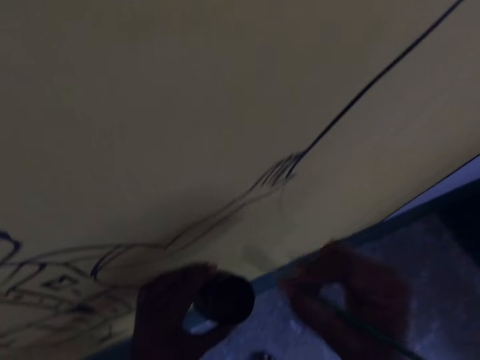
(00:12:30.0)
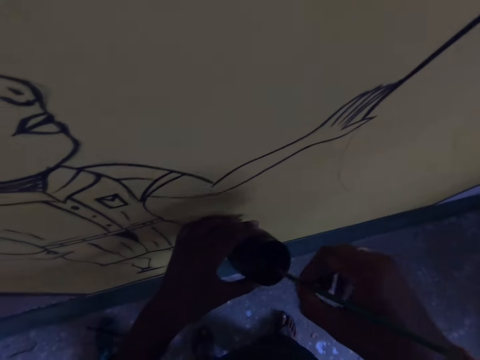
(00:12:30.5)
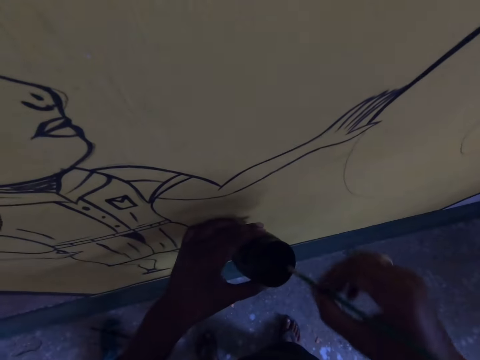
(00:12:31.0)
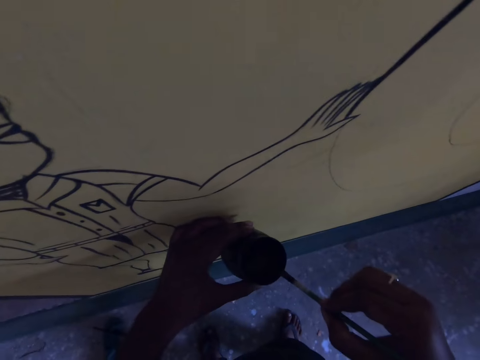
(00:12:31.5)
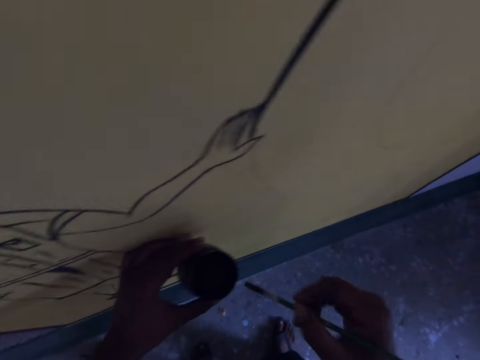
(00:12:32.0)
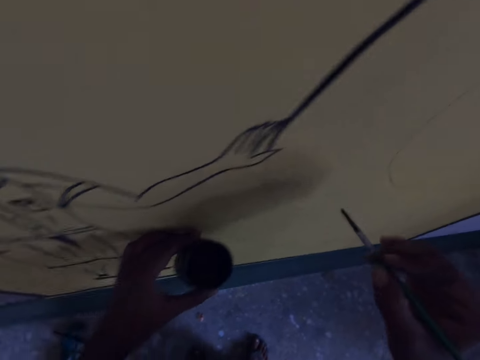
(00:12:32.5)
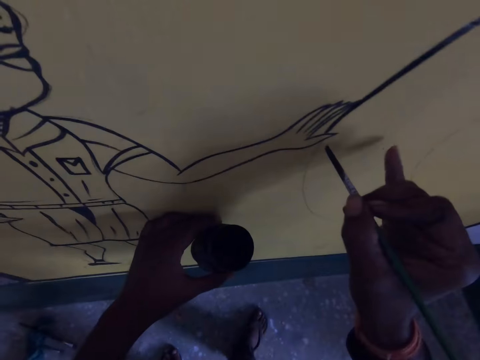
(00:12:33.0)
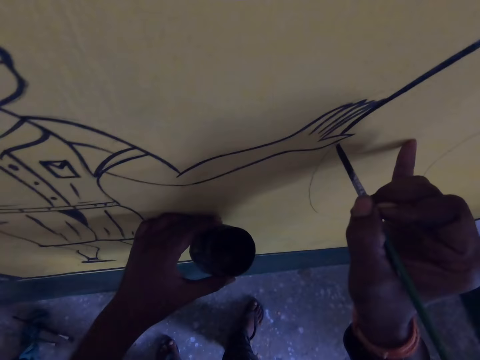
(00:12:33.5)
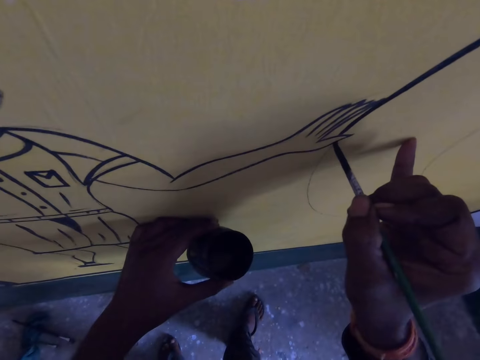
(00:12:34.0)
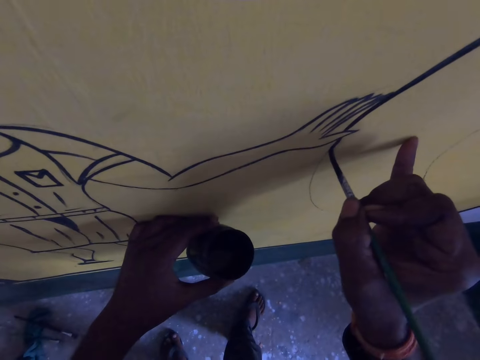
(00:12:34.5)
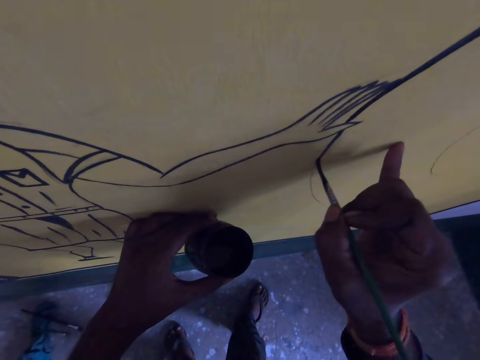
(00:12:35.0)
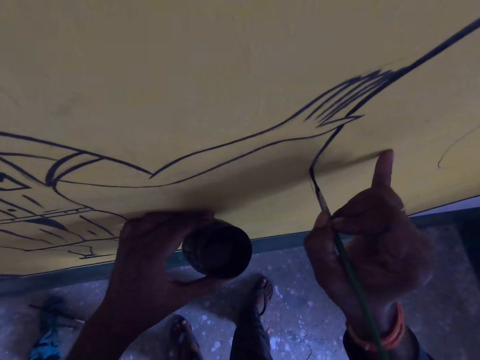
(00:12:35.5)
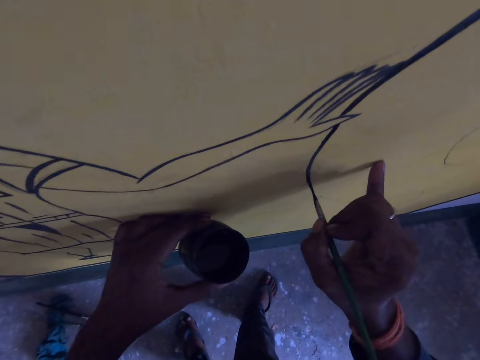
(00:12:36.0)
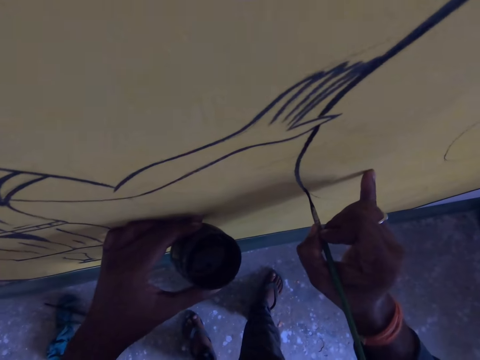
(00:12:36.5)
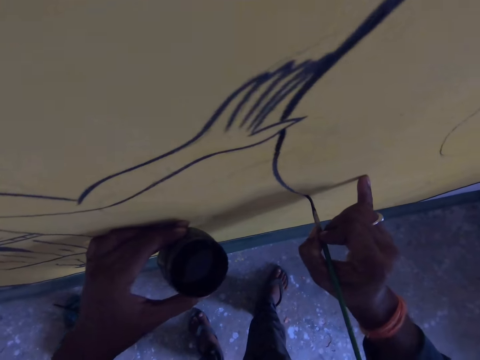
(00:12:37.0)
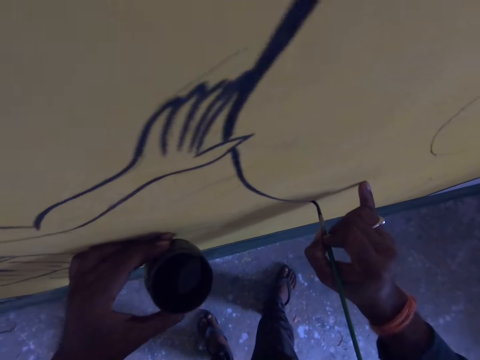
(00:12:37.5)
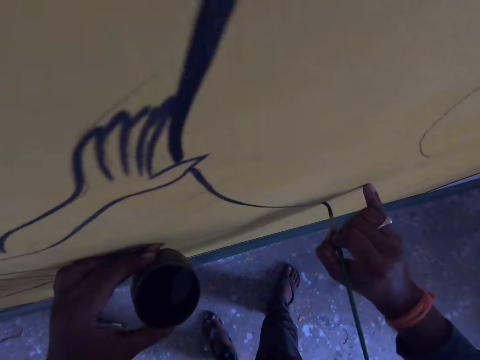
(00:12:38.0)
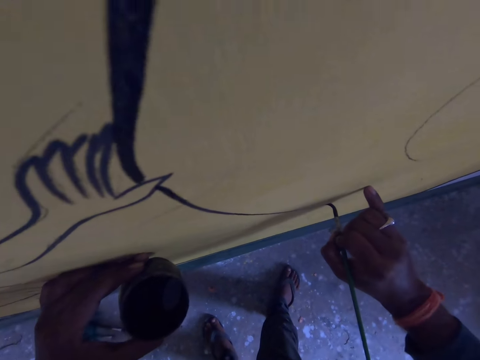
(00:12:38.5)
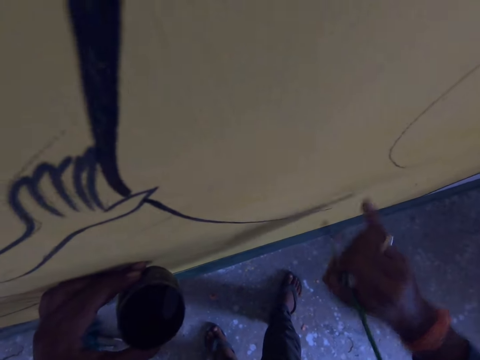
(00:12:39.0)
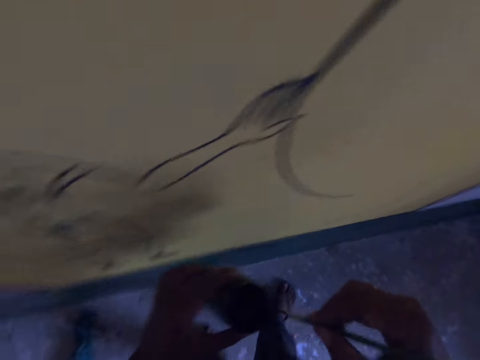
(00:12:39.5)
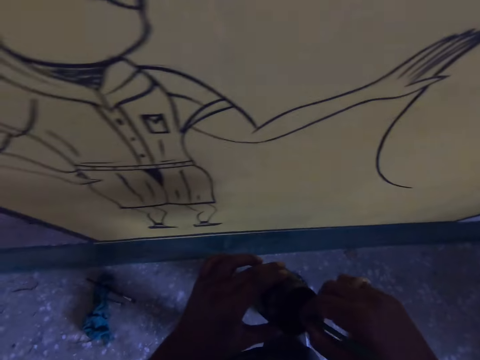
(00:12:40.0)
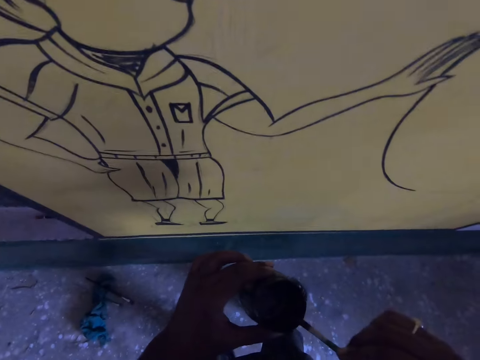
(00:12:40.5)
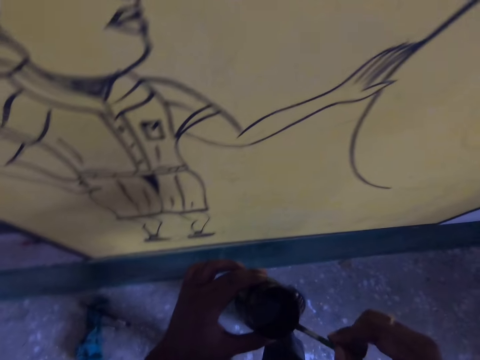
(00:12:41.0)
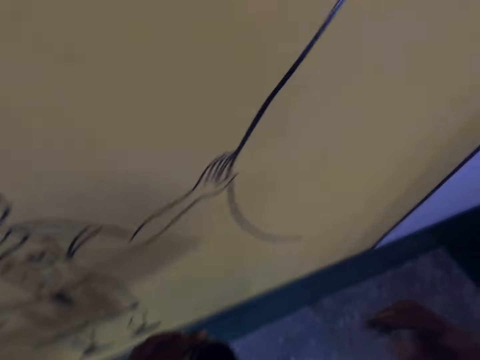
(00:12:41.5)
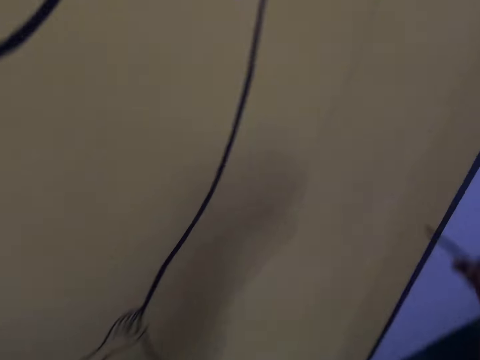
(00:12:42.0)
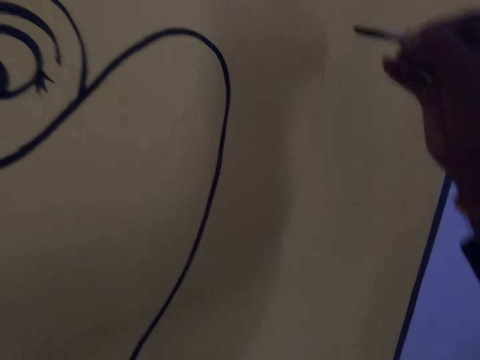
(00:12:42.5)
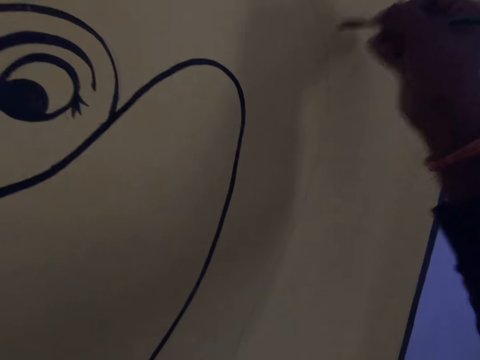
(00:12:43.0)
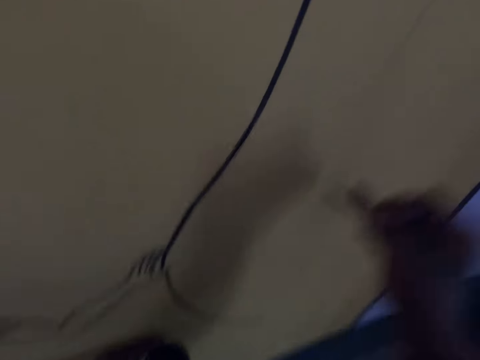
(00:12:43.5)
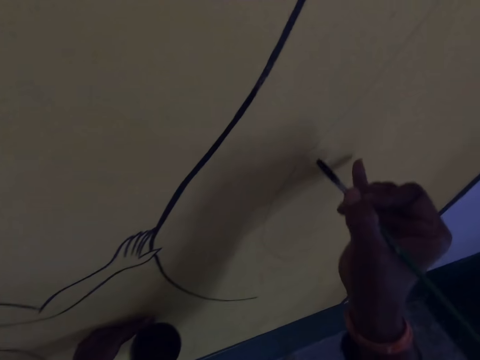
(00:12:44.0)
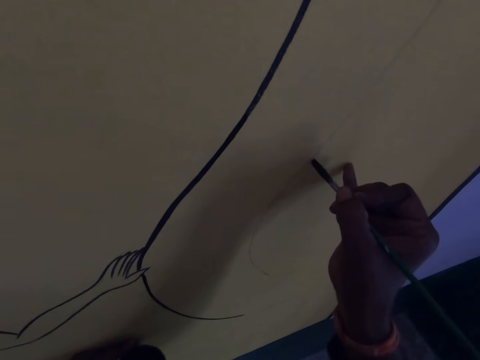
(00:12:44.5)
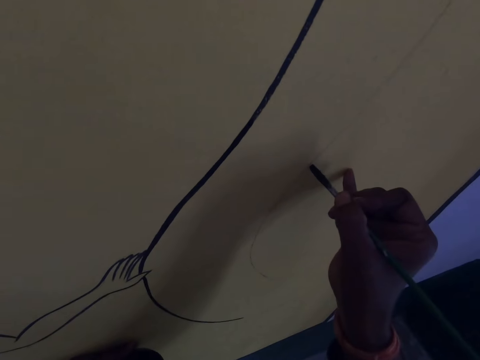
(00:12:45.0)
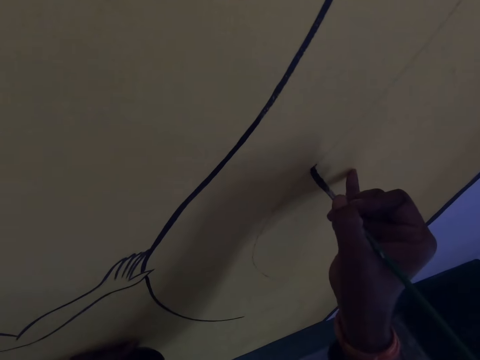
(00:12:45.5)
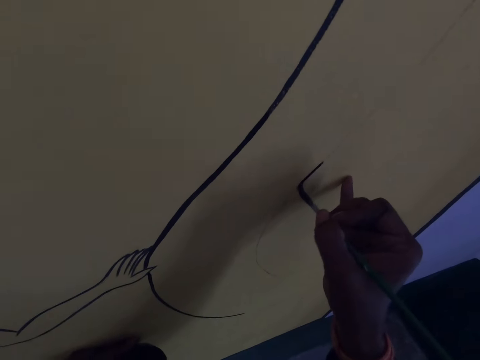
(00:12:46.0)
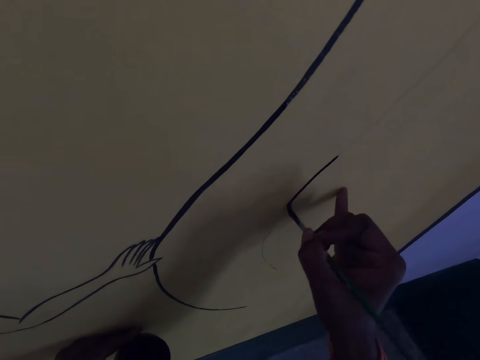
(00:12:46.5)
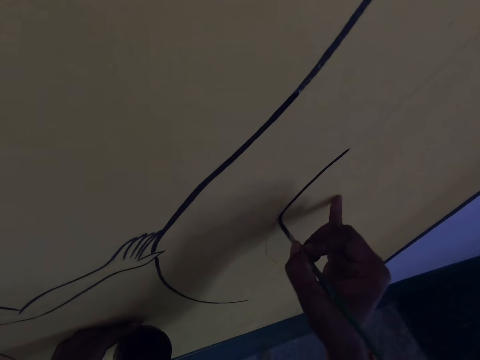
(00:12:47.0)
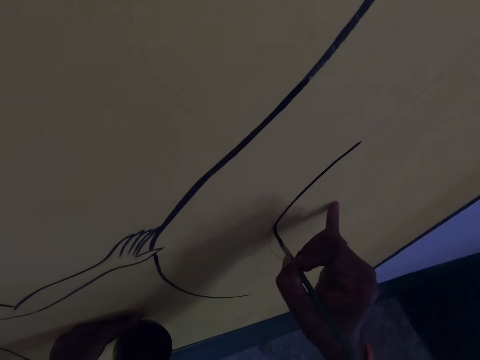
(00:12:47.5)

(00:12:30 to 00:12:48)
The camera wearer dips the drawing brush into the paint container. They draw on the wall with the drawing brush. They dip the drawing brush into the paint container. They draw on the wall with the drawing brush.

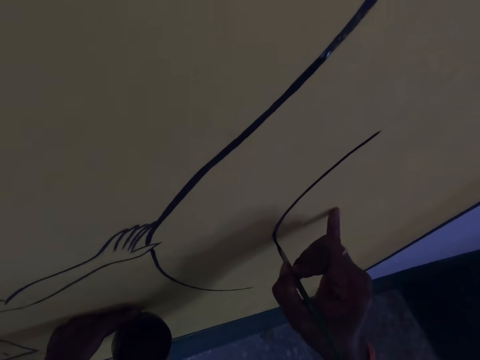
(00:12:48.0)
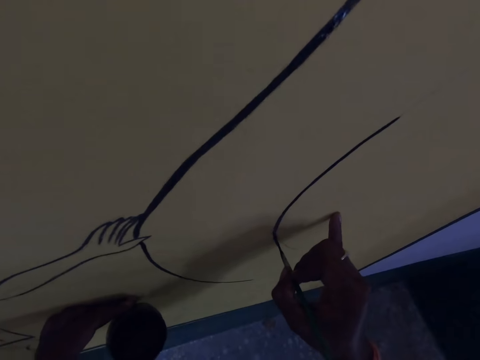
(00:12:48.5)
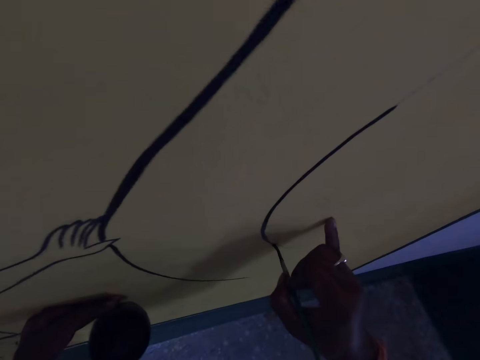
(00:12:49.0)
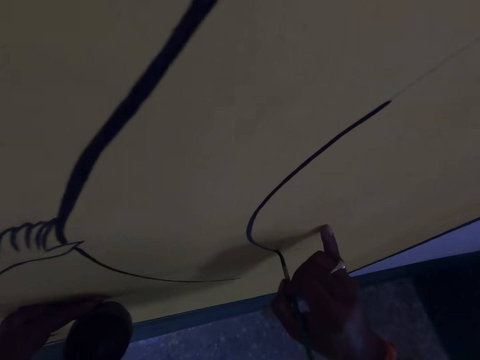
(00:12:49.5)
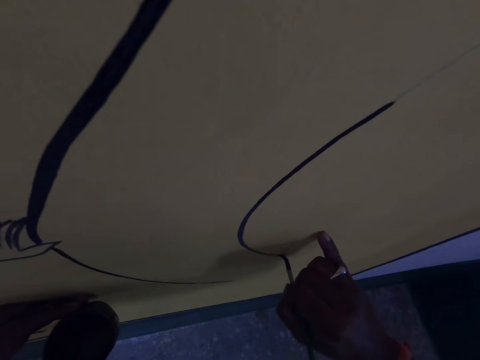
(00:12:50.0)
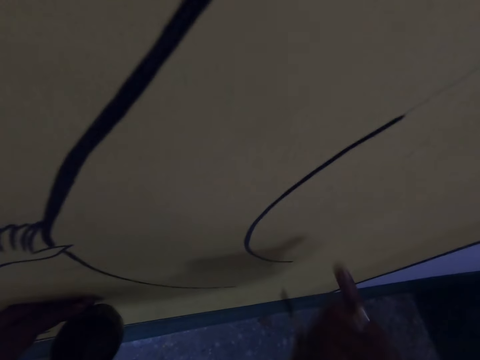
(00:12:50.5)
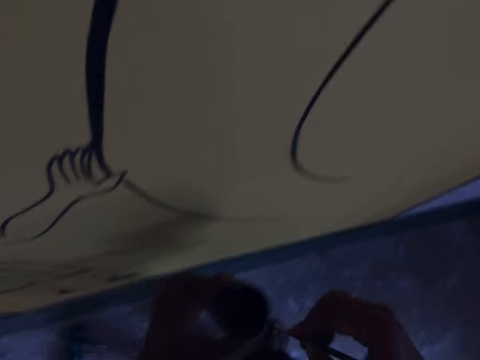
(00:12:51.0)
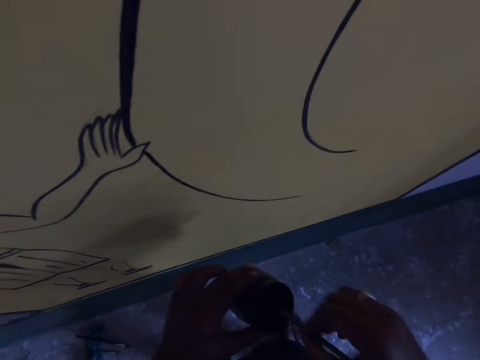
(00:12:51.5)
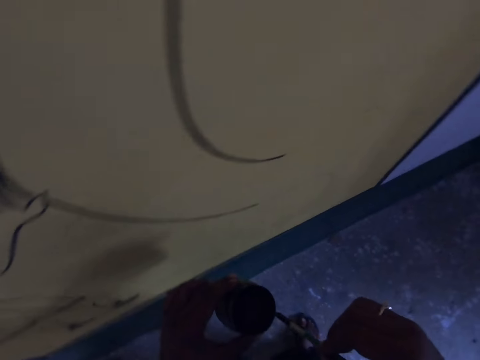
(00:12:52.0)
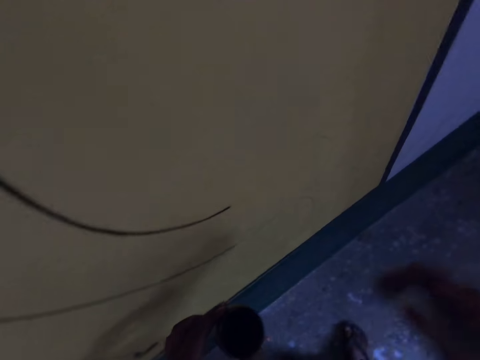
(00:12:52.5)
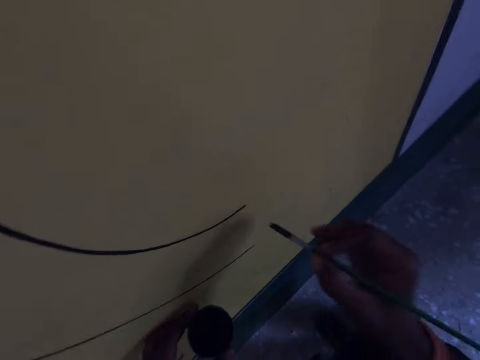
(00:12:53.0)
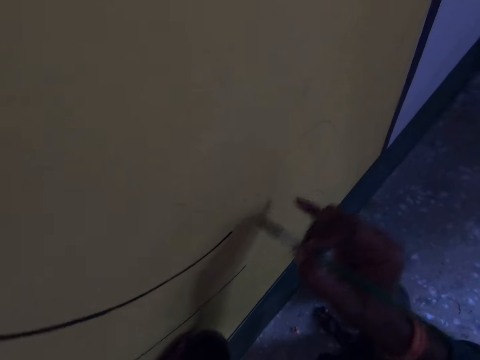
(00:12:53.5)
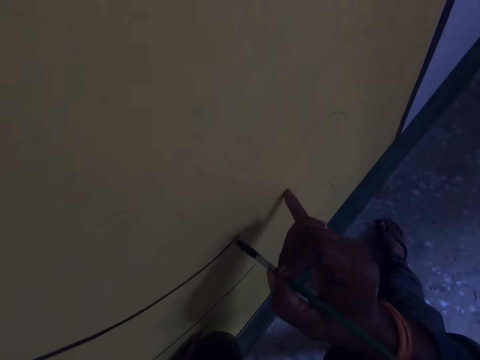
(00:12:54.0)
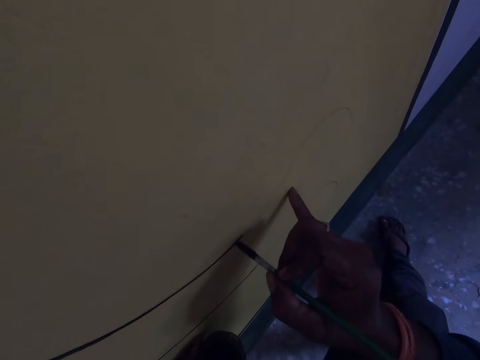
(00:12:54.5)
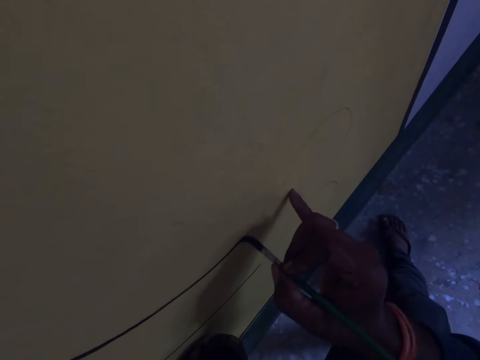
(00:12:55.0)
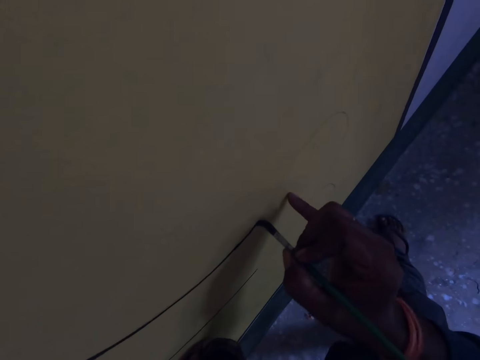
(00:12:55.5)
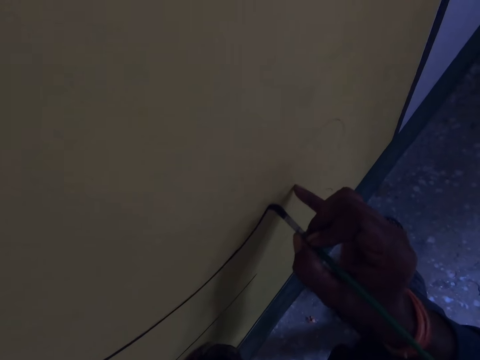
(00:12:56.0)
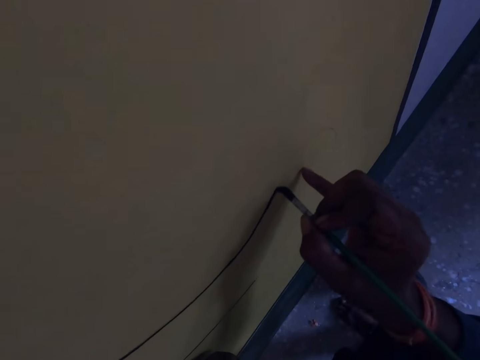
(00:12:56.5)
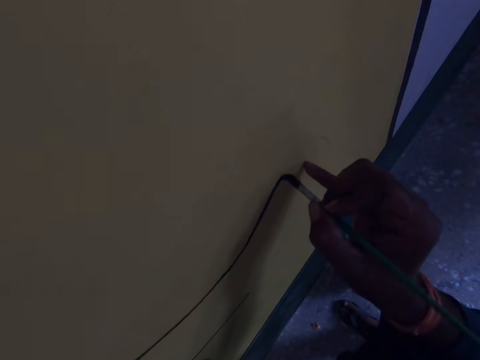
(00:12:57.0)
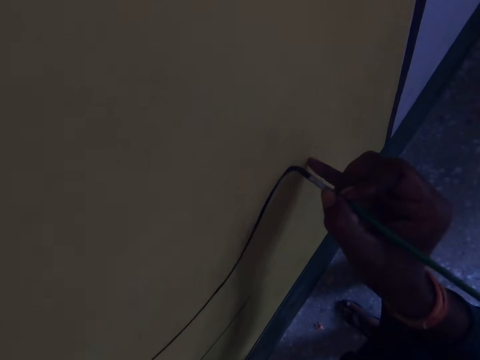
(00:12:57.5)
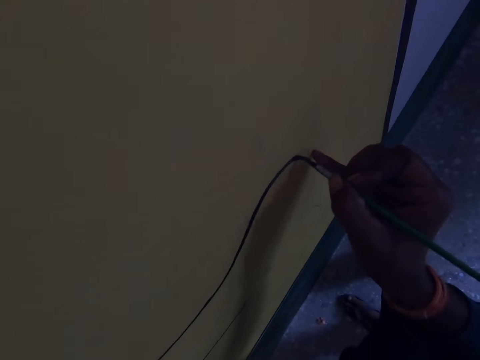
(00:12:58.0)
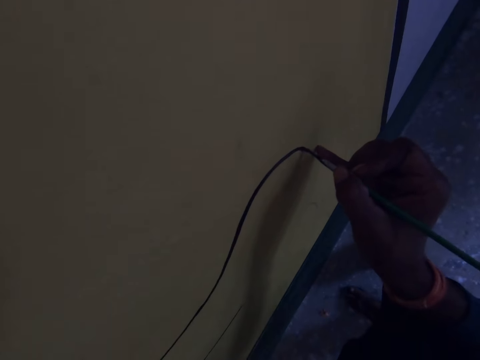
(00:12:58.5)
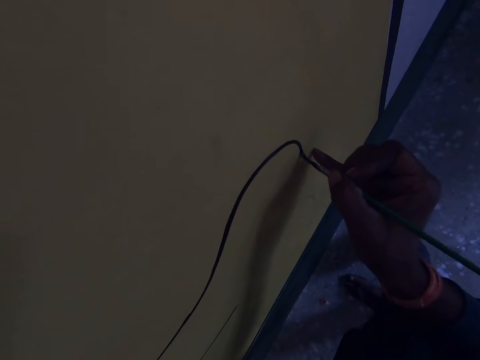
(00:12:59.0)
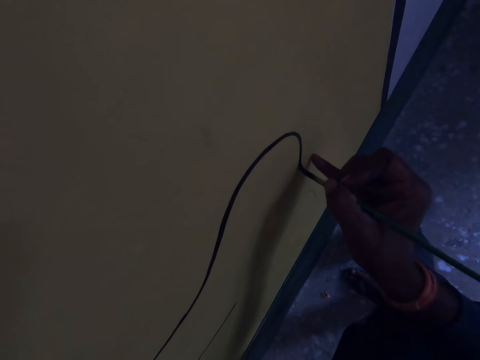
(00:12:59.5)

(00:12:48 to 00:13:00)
The camera wearer dips the drawing brush into the paint container. They draw on the wall with the drawing brush.
